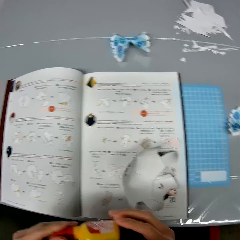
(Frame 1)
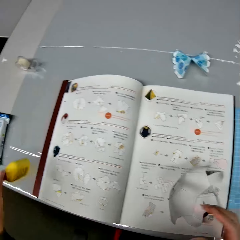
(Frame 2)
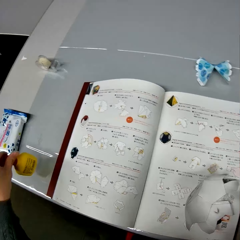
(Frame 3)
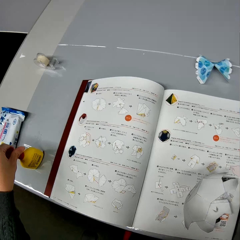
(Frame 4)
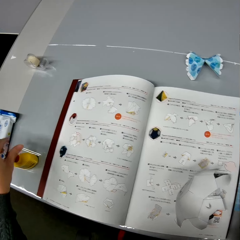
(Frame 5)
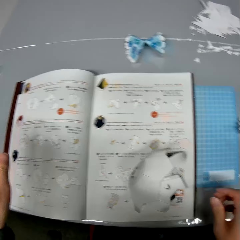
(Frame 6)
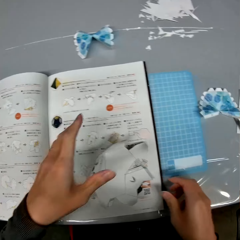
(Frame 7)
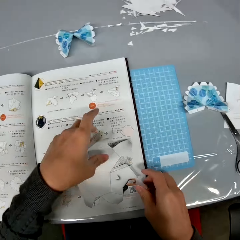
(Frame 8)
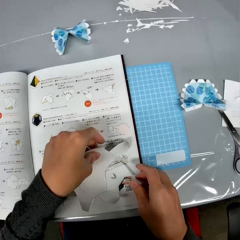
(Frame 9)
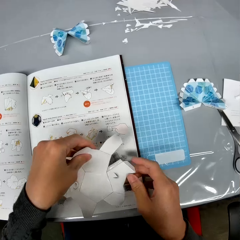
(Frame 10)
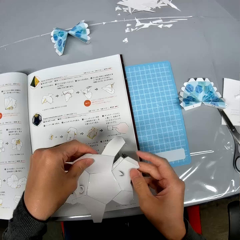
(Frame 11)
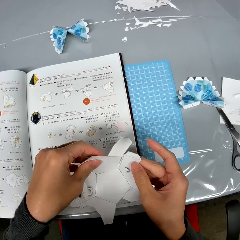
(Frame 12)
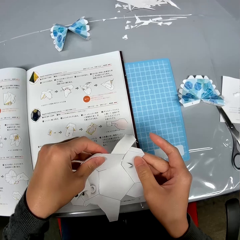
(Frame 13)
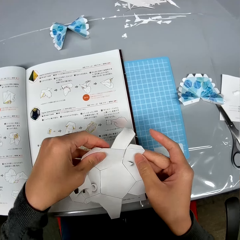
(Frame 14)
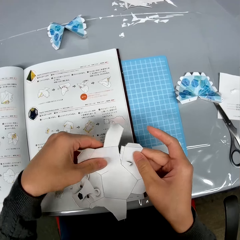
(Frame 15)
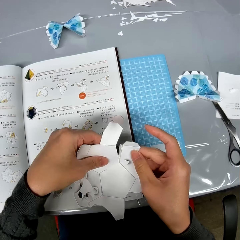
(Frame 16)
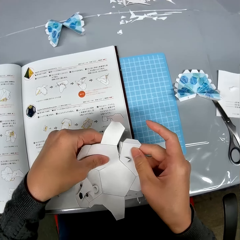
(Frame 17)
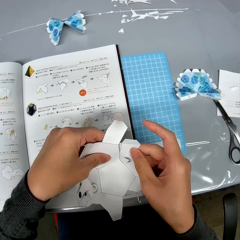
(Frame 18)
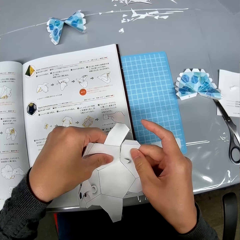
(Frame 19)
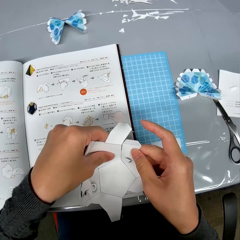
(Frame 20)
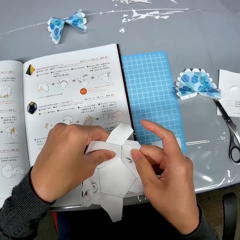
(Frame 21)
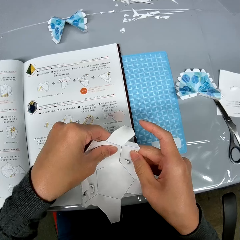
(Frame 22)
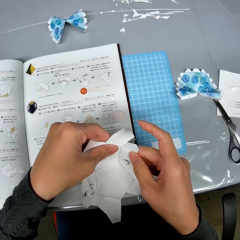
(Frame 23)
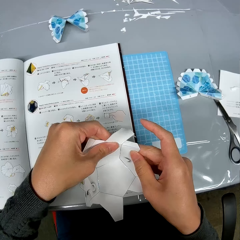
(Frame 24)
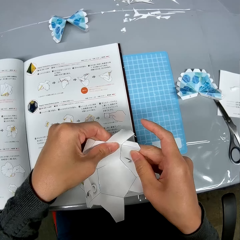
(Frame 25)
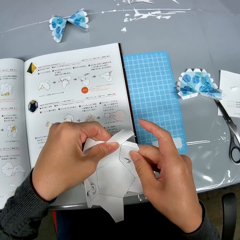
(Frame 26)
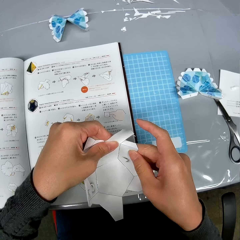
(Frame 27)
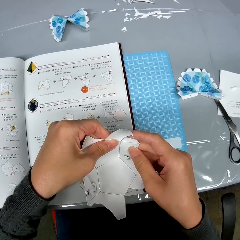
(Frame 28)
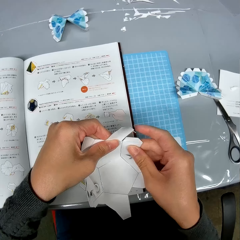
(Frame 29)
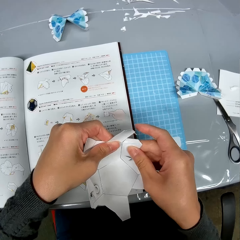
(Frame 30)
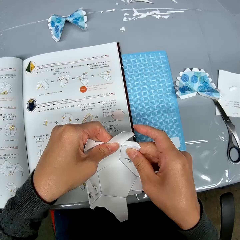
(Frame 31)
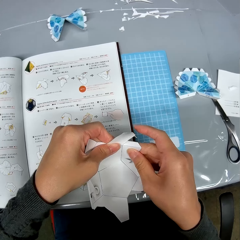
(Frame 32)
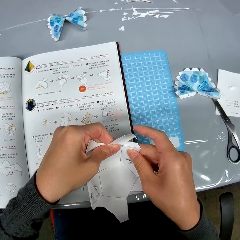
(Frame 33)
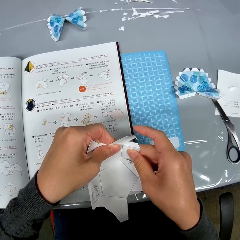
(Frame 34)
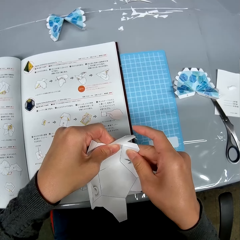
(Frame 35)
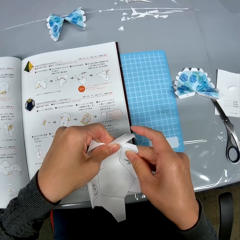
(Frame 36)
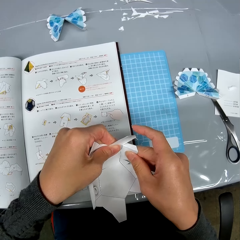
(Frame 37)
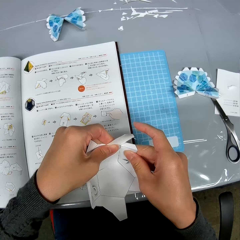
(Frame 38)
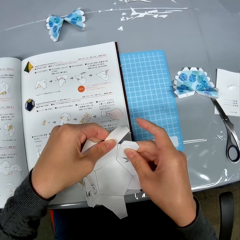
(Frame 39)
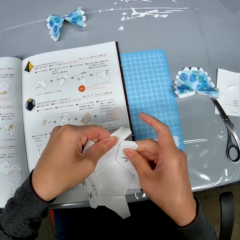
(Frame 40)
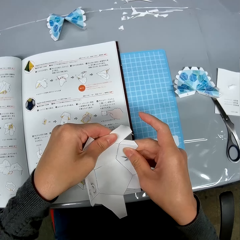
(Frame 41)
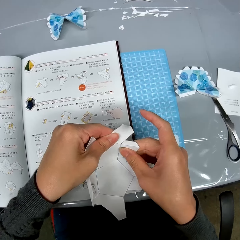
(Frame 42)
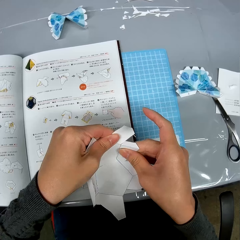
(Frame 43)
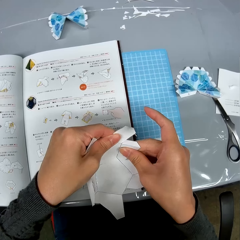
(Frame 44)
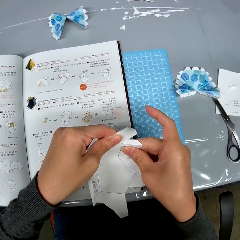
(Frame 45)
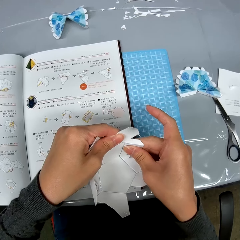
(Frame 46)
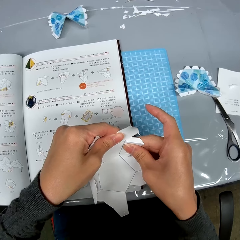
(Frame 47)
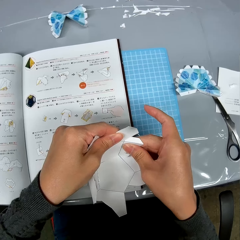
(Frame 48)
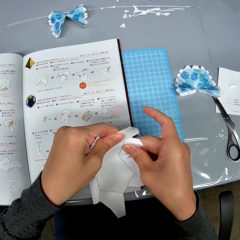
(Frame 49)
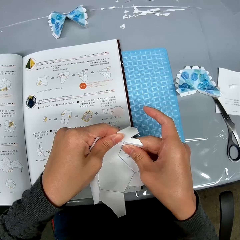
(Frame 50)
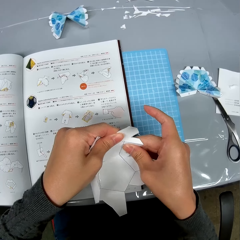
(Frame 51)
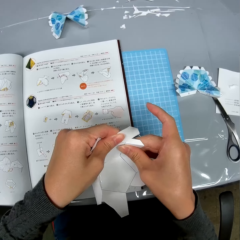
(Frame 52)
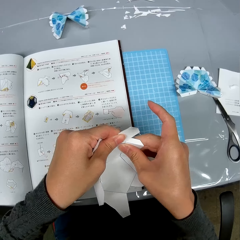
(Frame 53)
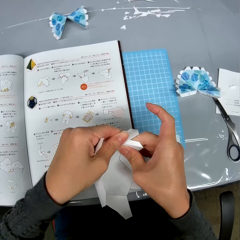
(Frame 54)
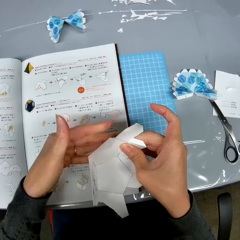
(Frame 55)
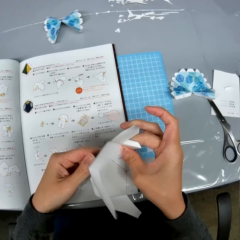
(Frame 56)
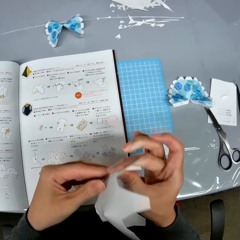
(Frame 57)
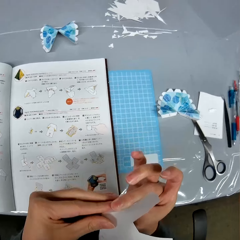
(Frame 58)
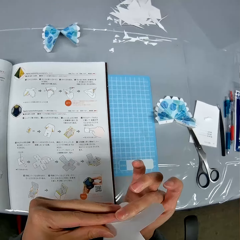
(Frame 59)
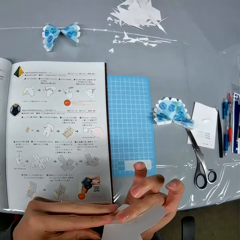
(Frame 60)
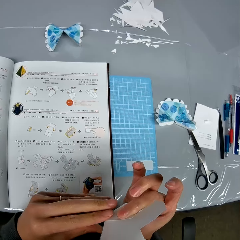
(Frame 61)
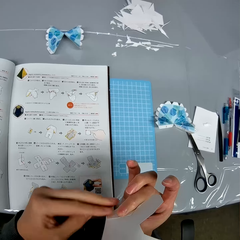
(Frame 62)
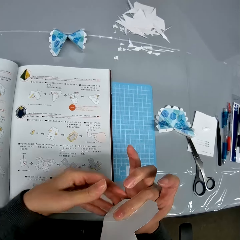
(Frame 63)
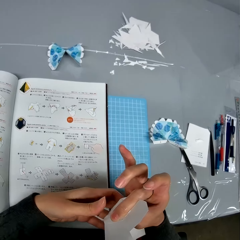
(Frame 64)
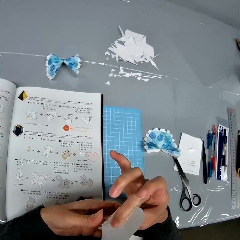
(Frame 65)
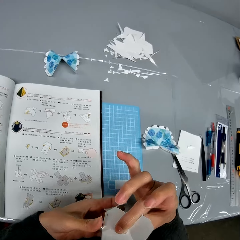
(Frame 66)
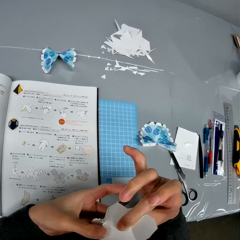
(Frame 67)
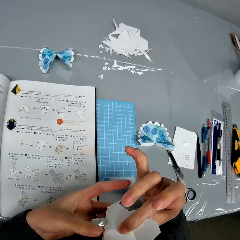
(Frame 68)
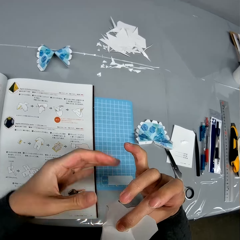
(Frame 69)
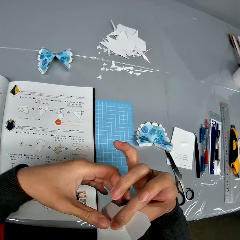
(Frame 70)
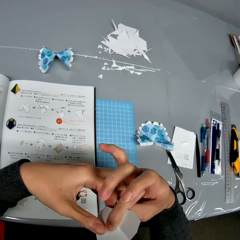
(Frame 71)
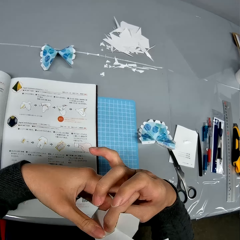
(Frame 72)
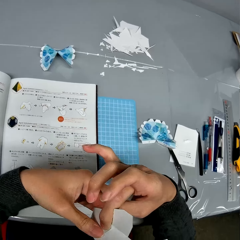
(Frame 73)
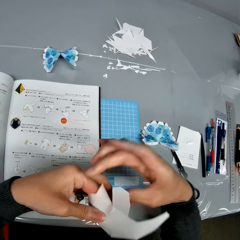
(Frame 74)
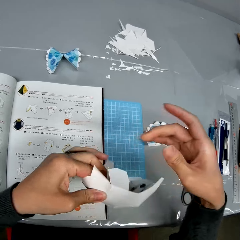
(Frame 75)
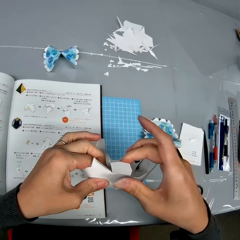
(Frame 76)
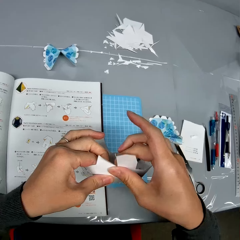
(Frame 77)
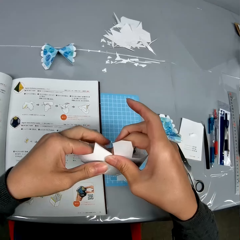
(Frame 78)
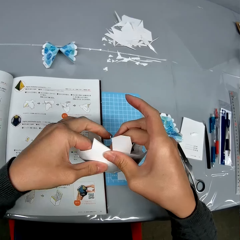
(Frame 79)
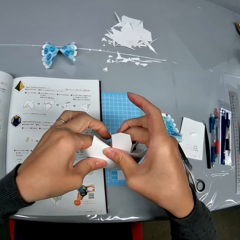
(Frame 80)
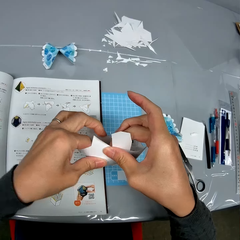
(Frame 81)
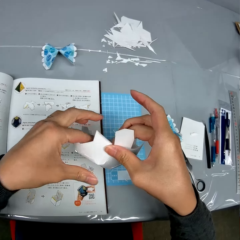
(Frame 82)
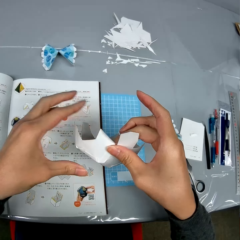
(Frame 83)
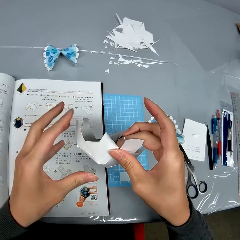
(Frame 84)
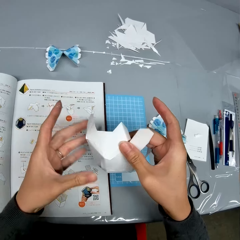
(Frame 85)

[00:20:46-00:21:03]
The camera wearer drops the glue container on the table. They pick up the craft paper from the instruction booklet. They craft a piece of paper. They glue some parts of the bat-like paper design together. They turn the craft paper. They craft a piece of paper.

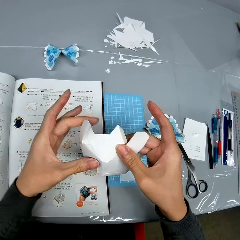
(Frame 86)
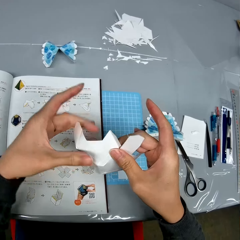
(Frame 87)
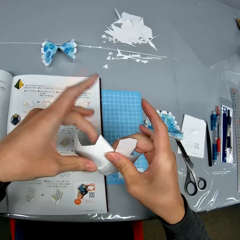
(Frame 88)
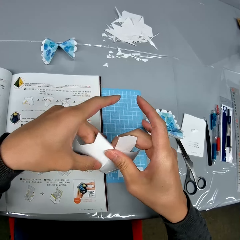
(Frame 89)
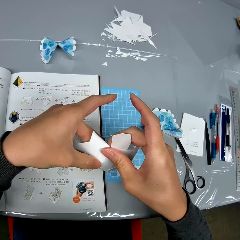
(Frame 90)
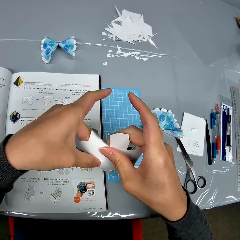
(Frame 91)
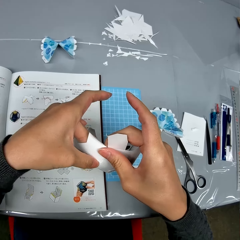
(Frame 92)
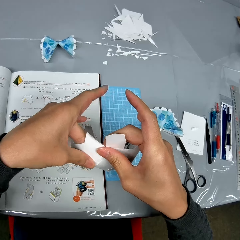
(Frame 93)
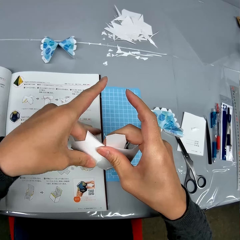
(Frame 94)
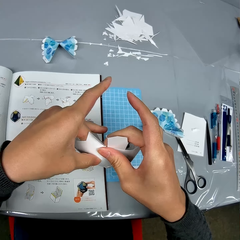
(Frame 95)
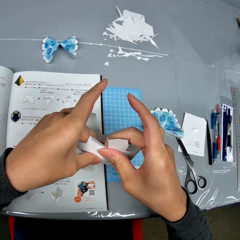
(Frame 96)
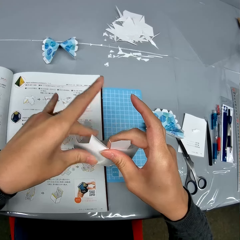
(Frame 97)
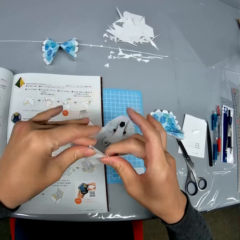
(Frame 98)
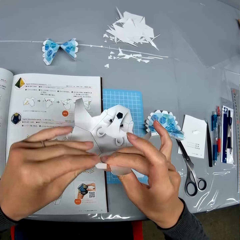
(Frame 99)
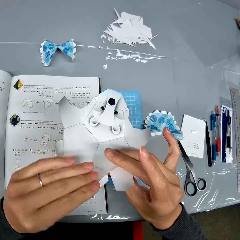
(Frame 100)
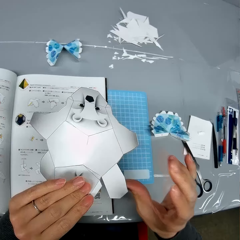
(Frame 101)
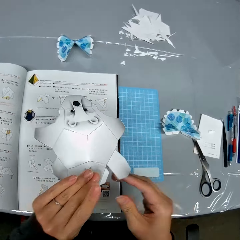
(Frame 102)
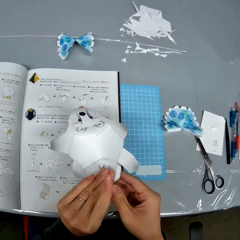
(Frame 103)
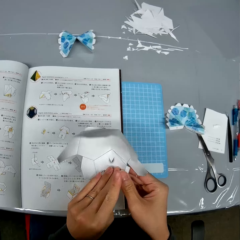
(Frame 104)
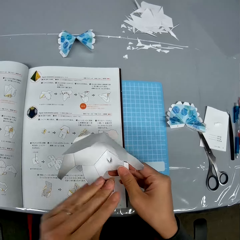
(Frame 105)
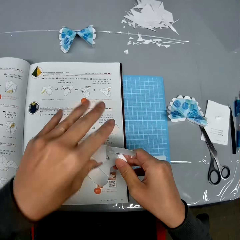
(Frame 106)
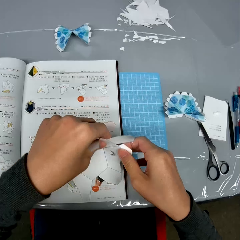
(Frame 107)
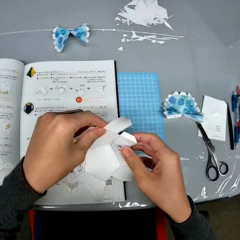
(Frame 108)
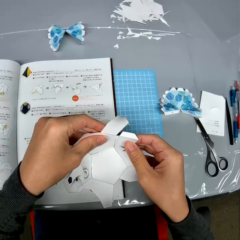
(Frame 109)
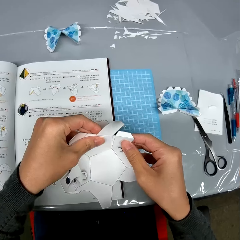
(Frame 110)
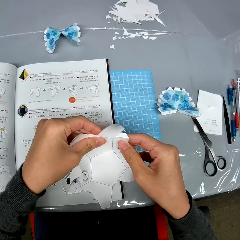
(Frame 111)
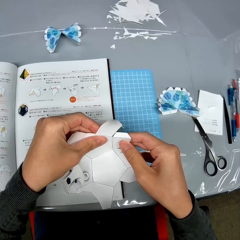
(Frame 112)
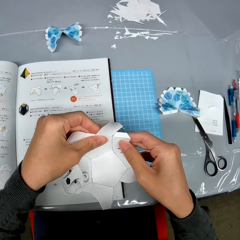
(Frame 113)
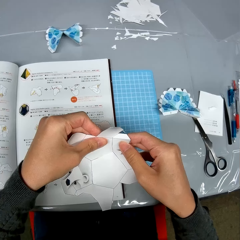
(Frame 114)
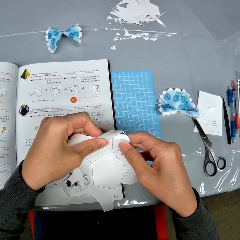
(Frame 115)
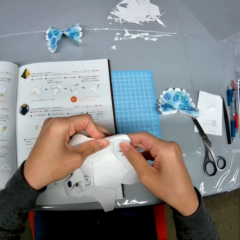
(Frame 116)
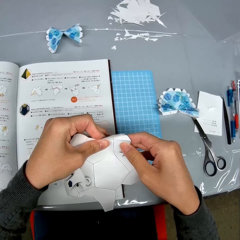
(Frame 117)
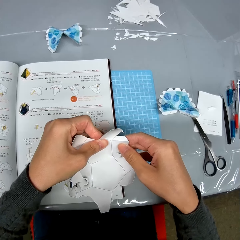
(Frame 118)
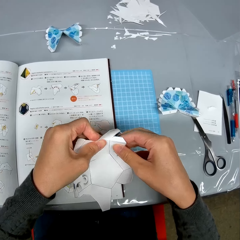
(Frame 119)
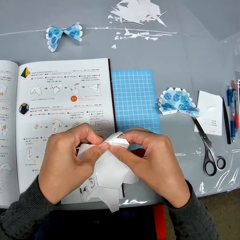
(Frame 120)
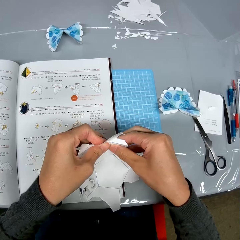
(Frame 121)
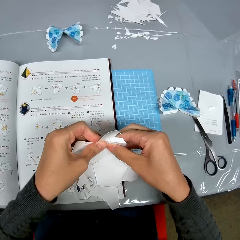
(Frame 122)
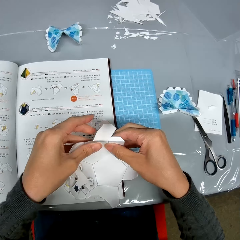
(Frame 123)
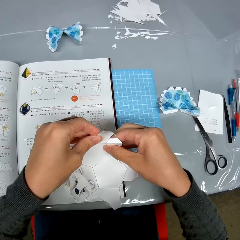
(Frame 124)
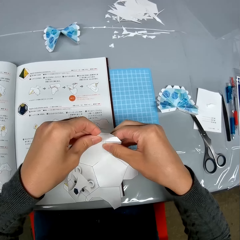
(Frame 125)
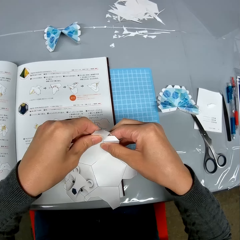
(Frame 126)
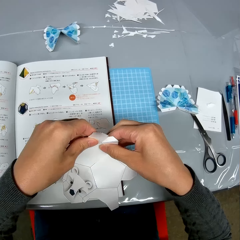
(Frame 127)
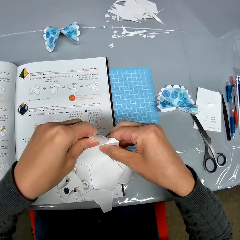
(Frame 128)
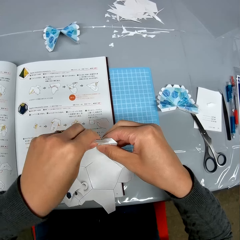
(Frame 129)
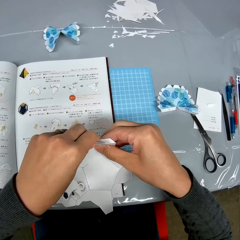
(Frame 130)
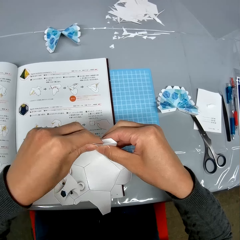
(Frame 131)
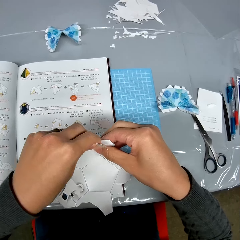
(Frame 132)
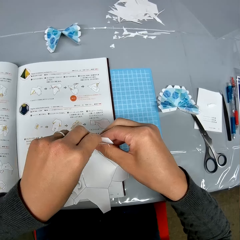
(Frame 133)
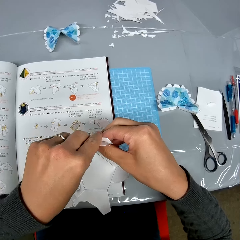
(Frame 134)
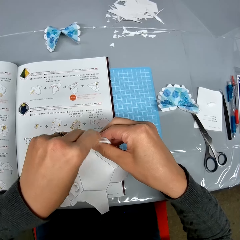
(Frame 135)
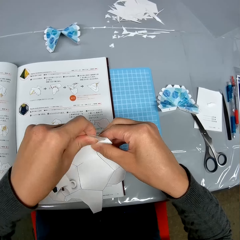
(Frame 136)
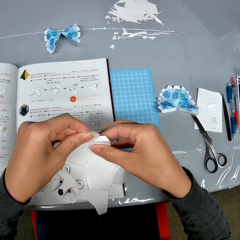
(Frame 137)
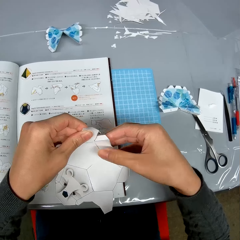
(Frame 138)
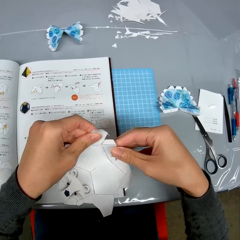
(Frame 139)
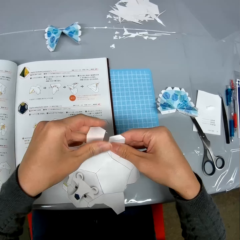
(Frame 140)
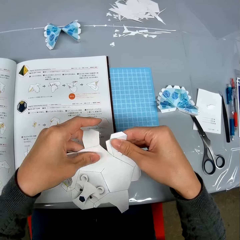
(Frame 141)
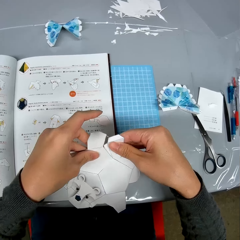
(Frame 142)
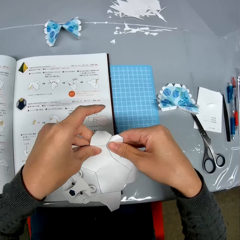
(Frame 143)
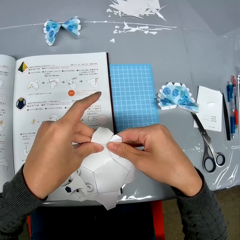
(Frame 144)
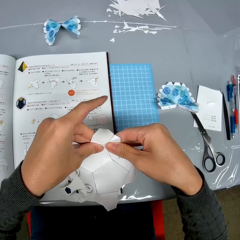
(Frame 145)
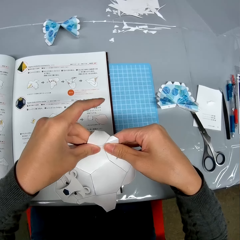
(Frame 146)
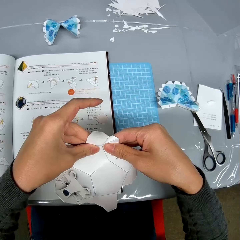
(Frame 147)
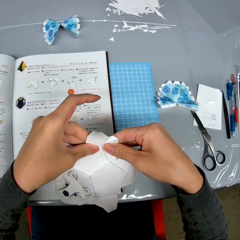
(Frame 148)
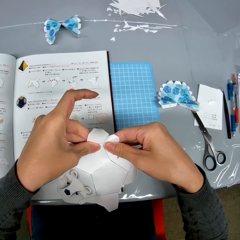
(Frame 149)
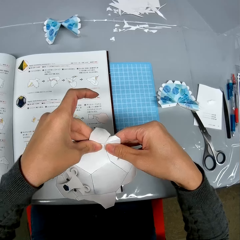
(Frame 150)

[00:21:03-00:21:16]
The camera wearer turns the craft paper. They craft a piece of paper.
